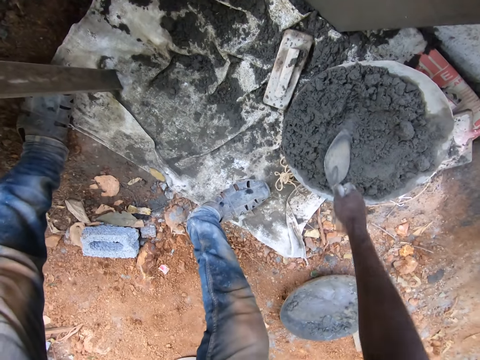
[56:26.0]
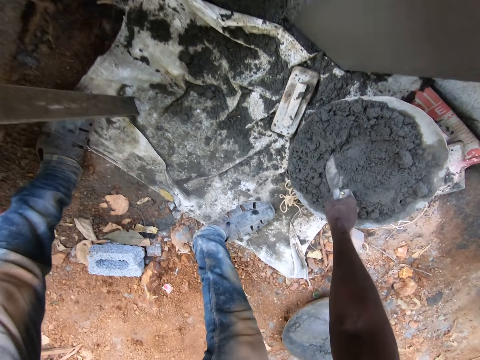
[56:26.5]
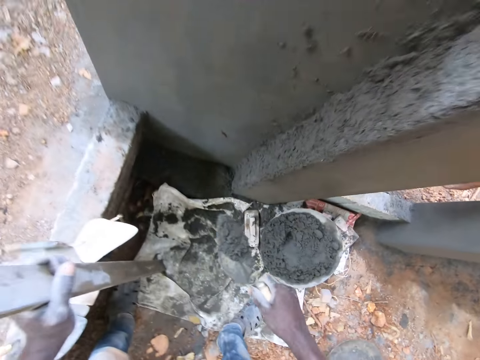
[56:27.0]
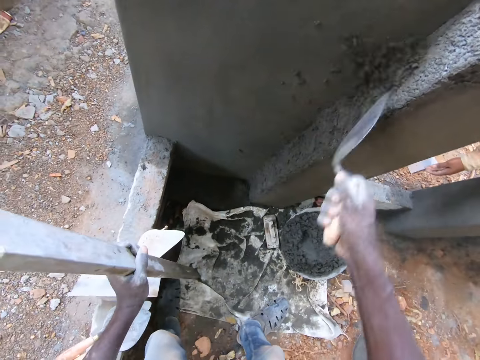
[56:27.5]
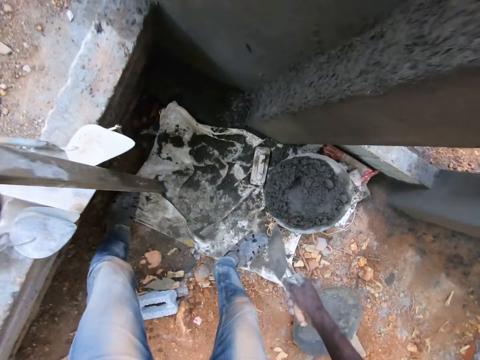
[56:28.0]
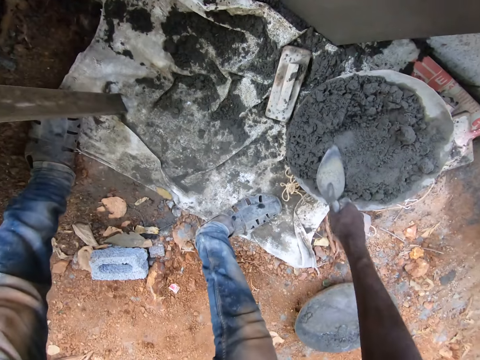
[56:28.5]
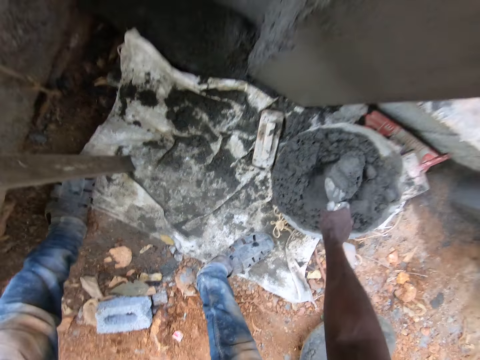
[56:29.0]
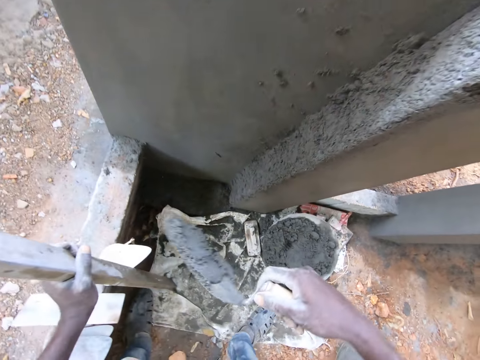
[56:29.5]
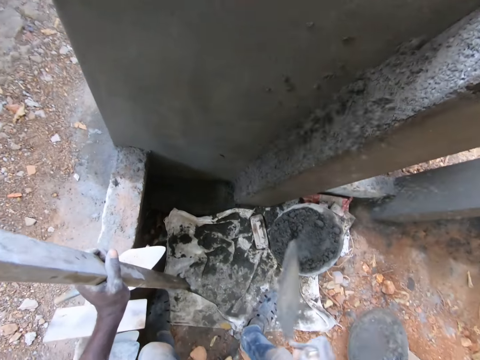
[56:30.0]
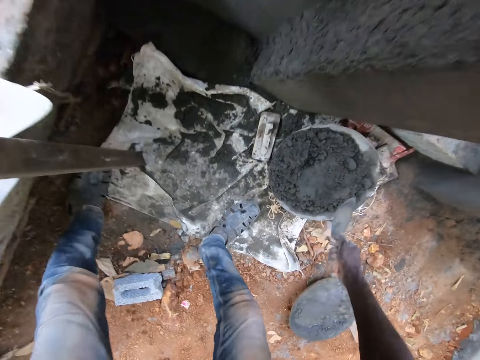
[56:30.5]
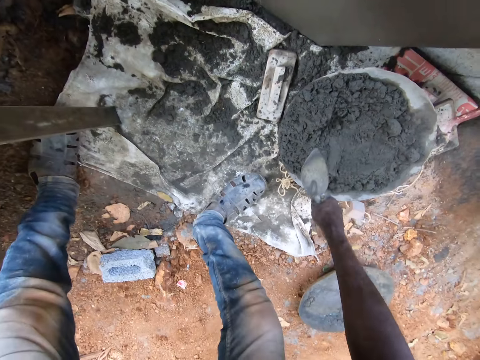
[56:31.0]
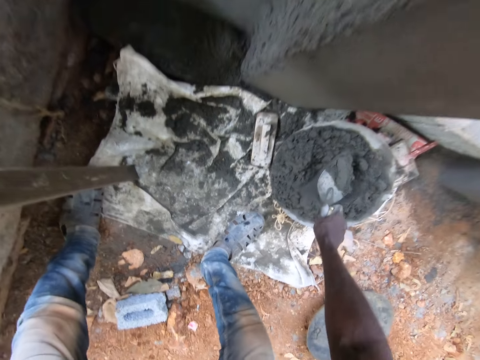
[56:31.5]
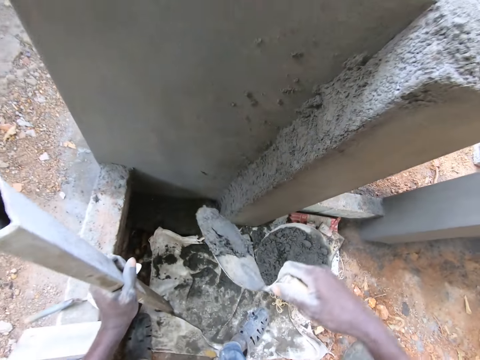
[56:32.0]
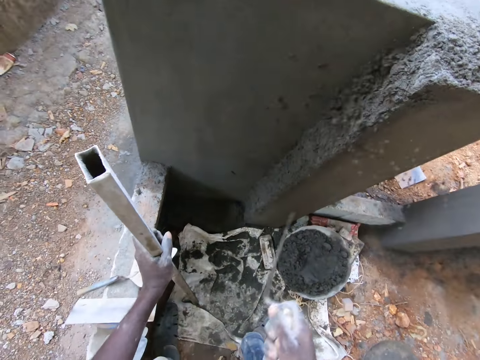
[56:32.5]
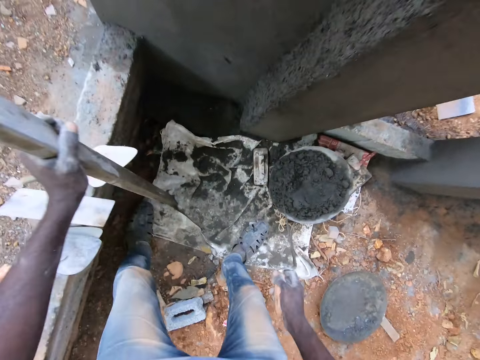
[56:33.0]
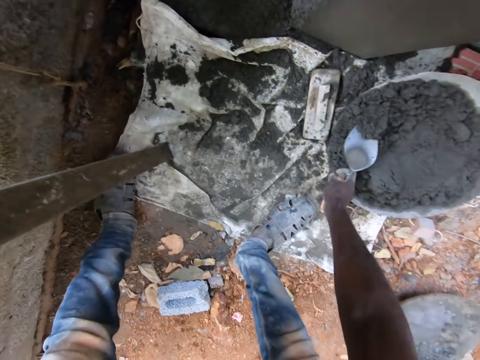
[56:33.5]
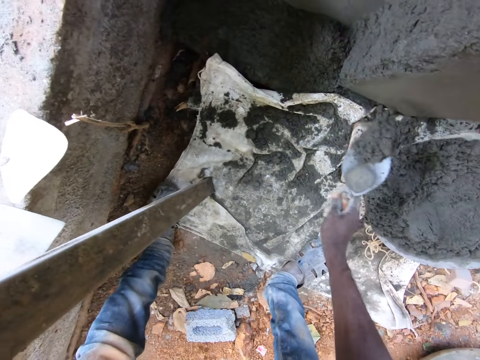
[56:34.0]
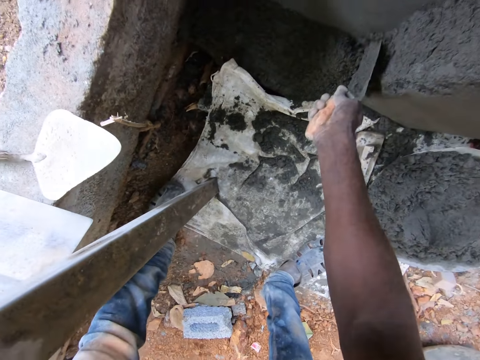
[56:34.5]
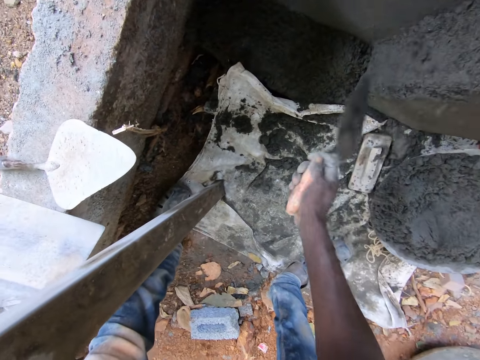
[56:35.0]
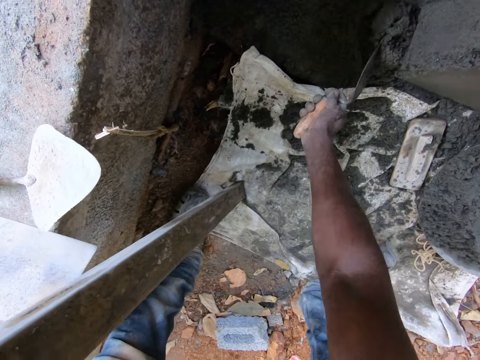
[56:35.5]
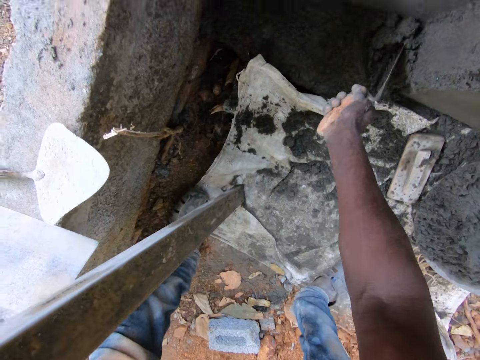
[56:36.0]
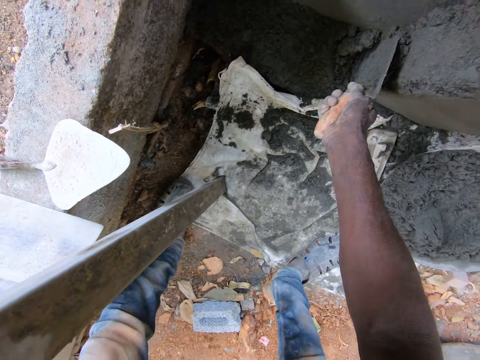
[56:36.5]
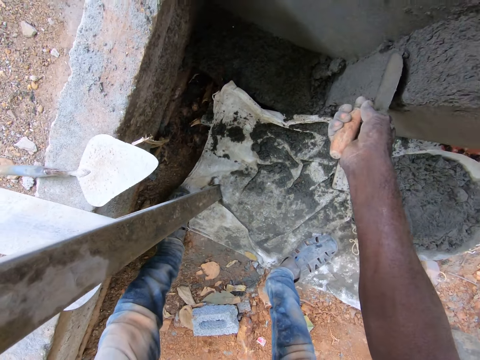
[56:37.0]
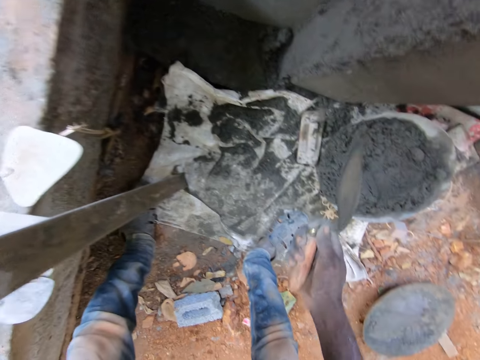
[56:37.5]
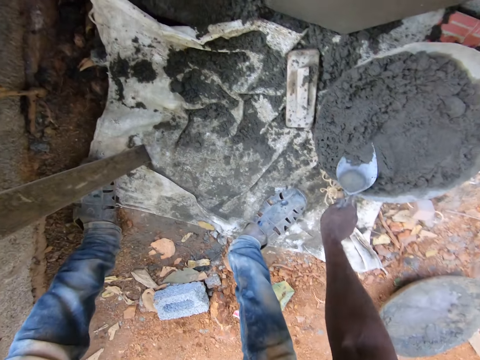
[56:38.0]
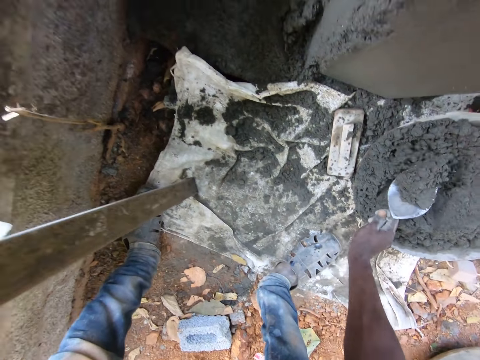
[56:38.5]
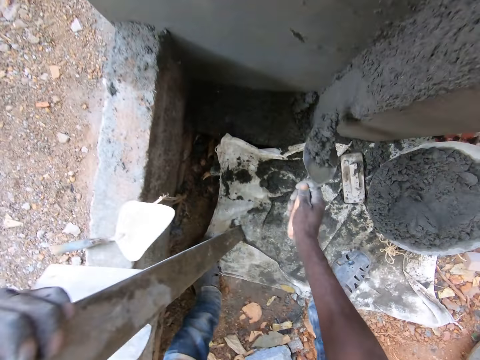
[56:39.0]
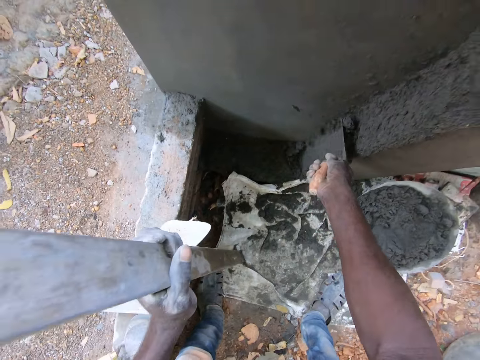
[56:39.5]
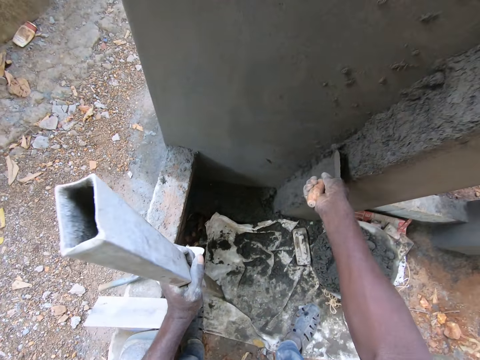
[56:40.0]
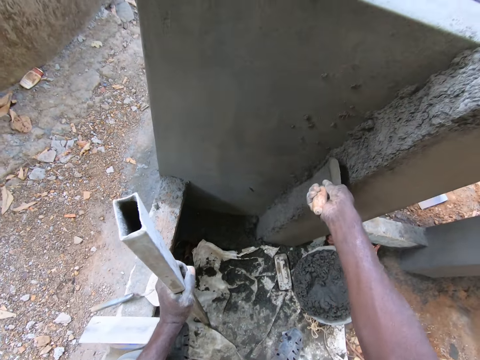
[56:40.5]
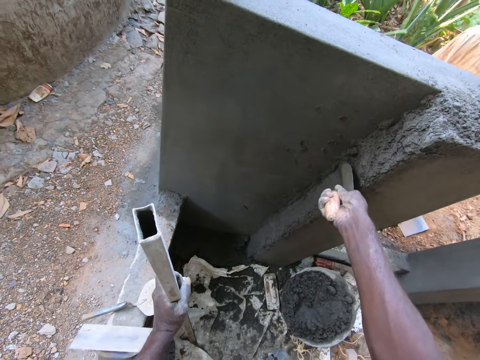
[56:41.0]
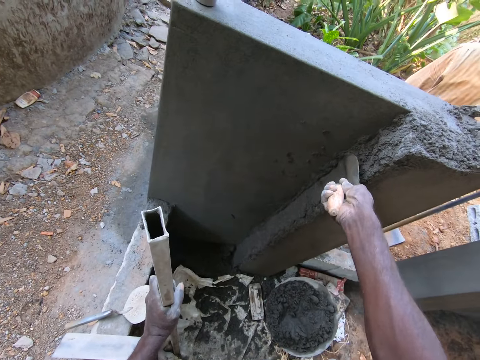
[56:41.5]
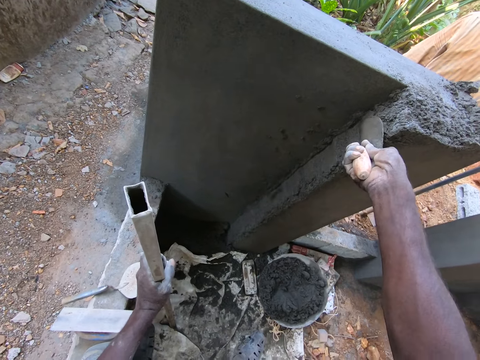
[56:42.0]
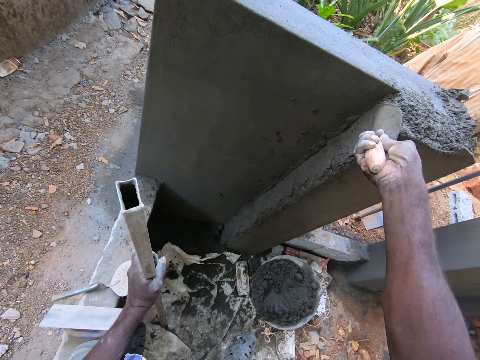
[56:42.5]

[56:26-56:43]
The camera wearer scoops mortar or cement from the head pan with the hand trowel in his right hand. He plasters mortar on the wall or pillar with the hand trowel in his right hand. He scoops mortar from the head pan with the hand trowel in his right hand. He plasters mortar on the wall with the hand trowel in his right hand. He scoops mortar from the head pan with the hand trowel in his right hand. He plasters mortar on the wall with the hand trowel in his right hand. He scoops mortar from the head pan with the hand trowel in his right hand. He smoothens the mortar on the wall with the hand trowel in his right hand. He applies the cement on the pillar. He scoops mortar from the head pan with the hand trowel in his right hand. He smoothens the mortar in the hand trowel on the wall with his right hand. He applies the cement on the pillar.

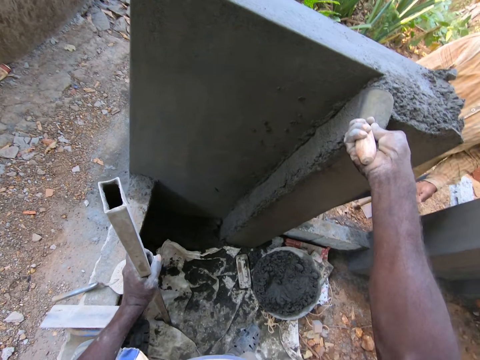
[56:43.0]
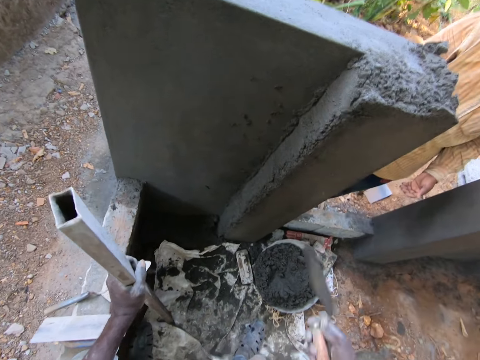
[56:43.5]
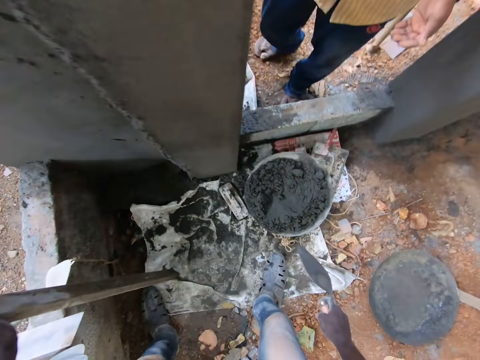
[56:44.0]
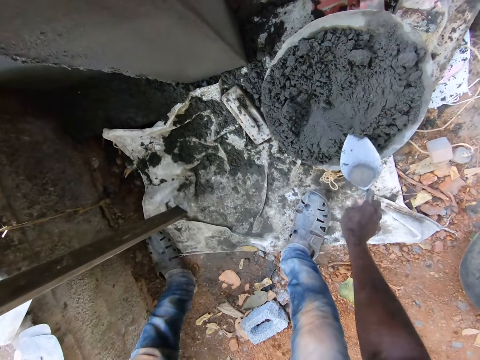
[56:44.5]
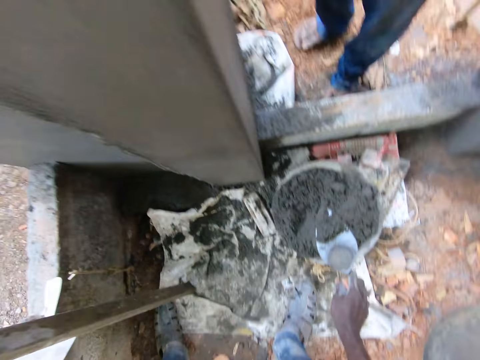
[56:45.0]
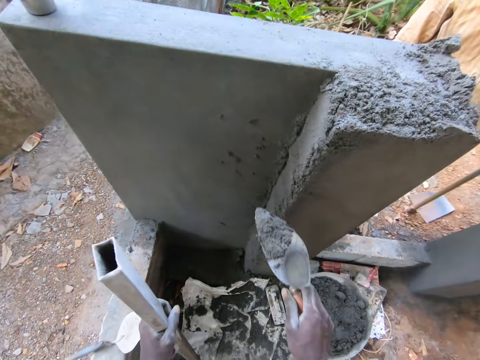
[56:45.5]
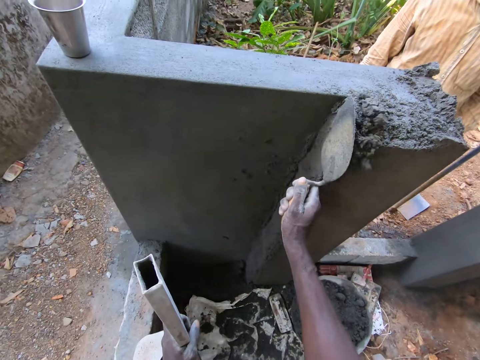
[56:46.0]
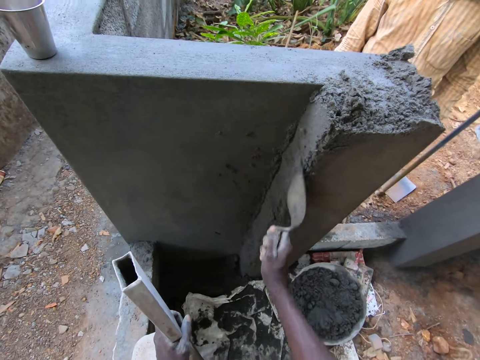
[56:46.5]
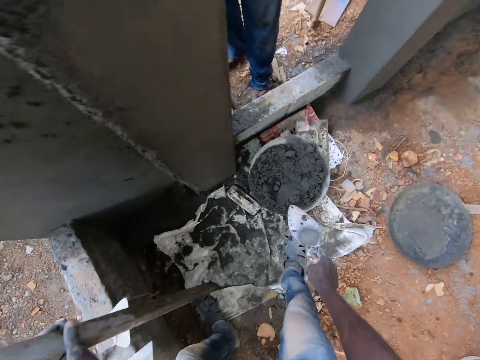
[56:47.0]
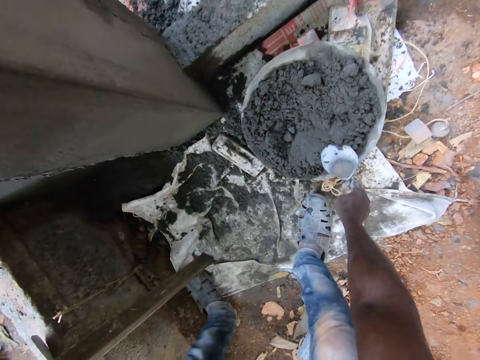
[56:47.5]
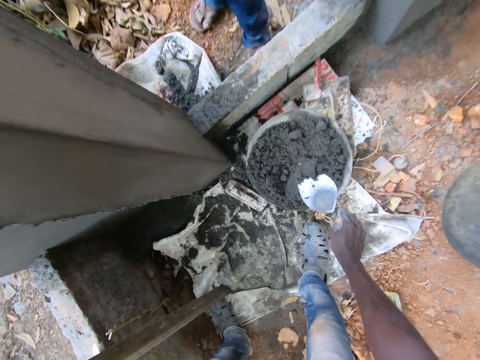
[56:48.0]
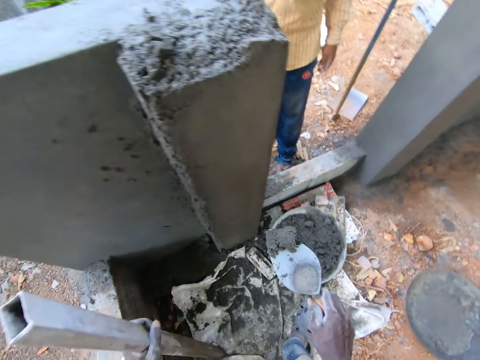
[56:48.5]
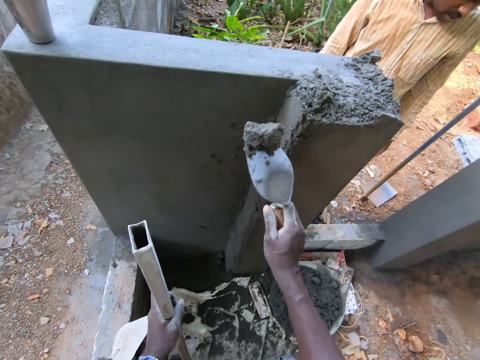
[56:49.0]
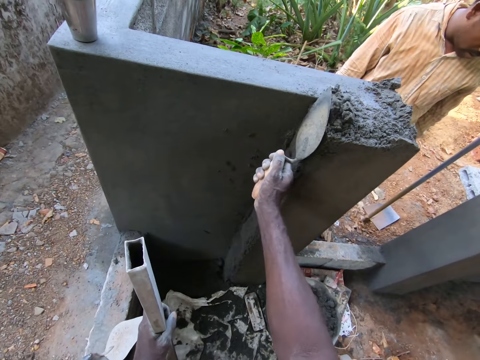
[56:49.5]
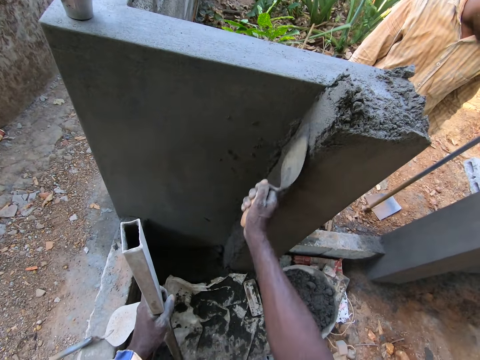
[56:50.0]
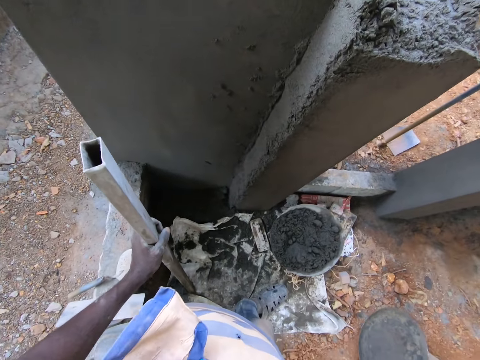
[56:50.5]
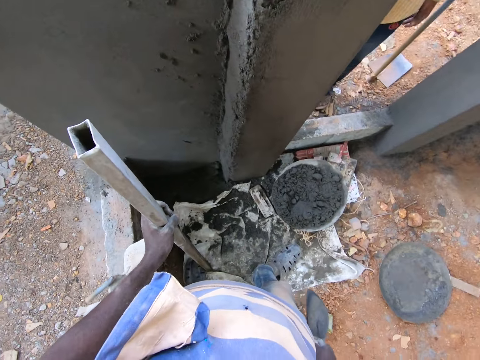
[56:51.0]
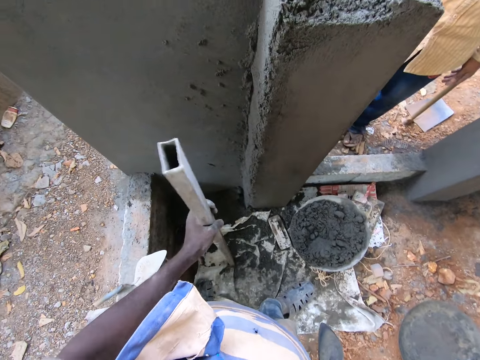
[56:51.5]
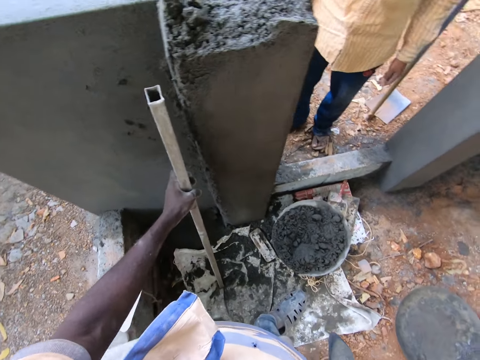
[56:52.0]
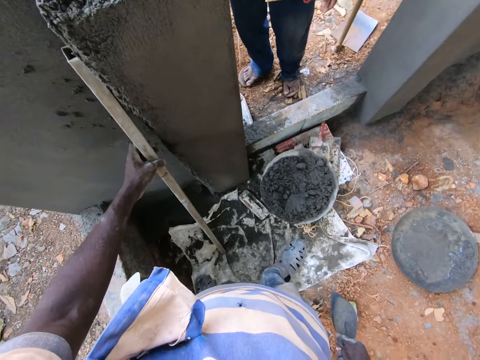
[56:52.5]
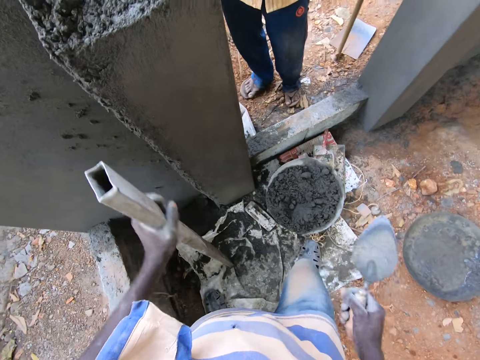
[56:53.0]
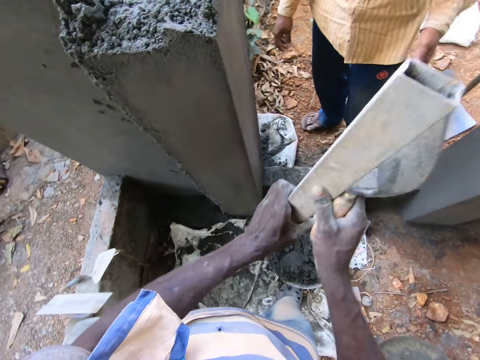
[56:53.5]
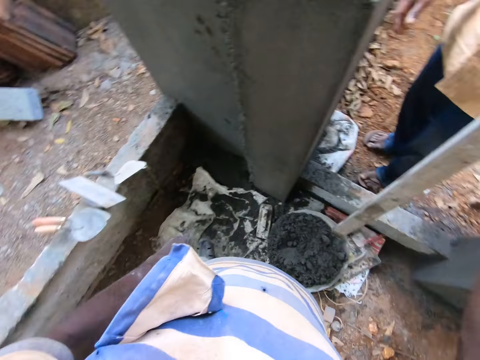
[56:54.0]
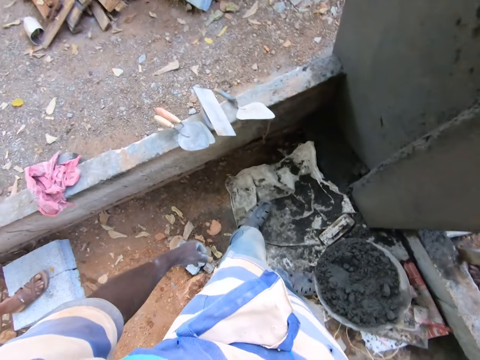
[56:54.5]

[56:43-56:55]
The camera wearer scoops mortar from the head pan with the hand trowel in his right hand. The man converses with the camera wearer. The camera wearer plasters mortar on the wall or pillar with the hand trowel in his right hand. The man looks at the pillar. The camera wearer scoops mortar from the head pan with the hand trowel in his right hand. He plasters mortar on the wall with the hand trowel in his right hand. He plasters mortar on the wall again. The man looks around the compound. The camera wearer puts the iron rod or metal rod on the wall with his left hand. He passes the iron rod from his left hand to his right hand. He passes the iron rod to the man. The man takes the metal rod.
